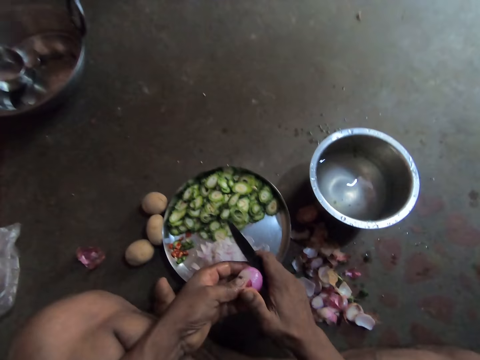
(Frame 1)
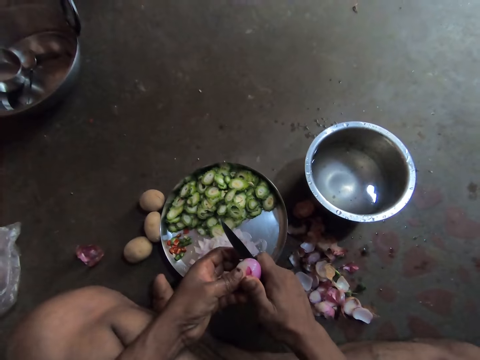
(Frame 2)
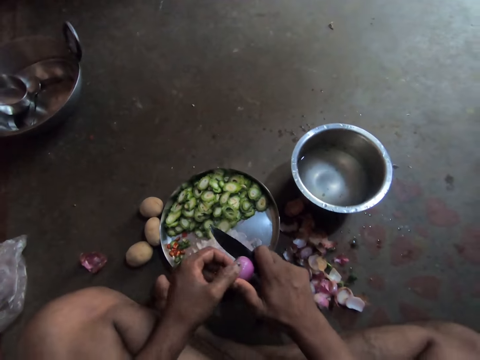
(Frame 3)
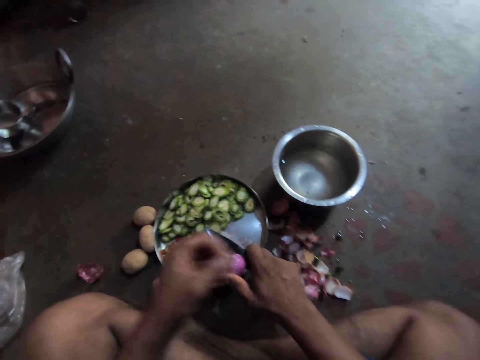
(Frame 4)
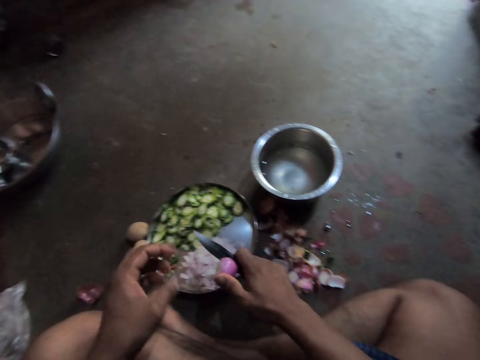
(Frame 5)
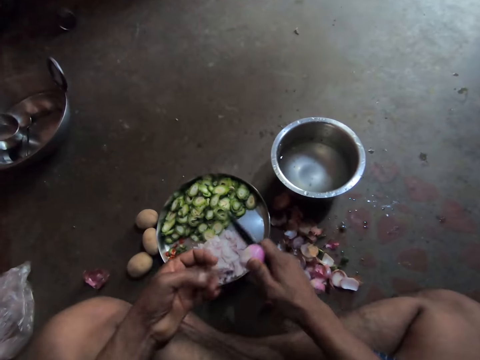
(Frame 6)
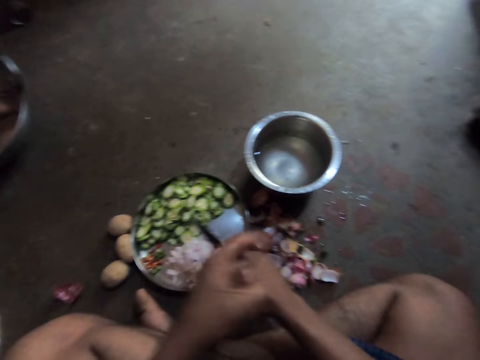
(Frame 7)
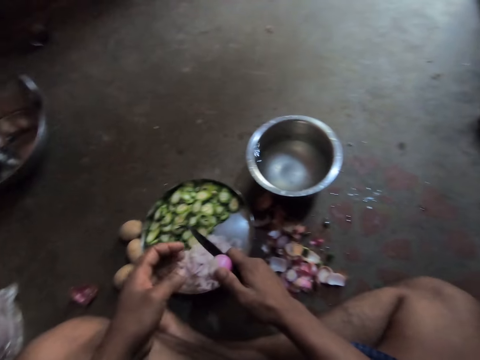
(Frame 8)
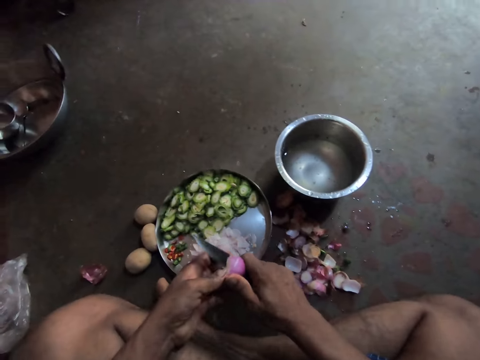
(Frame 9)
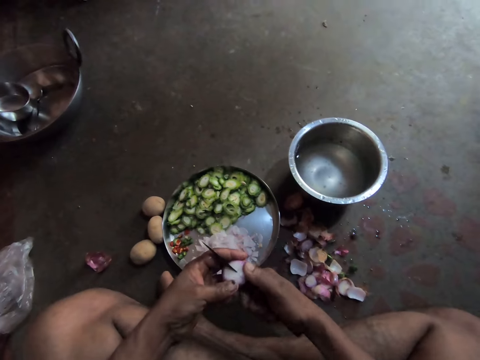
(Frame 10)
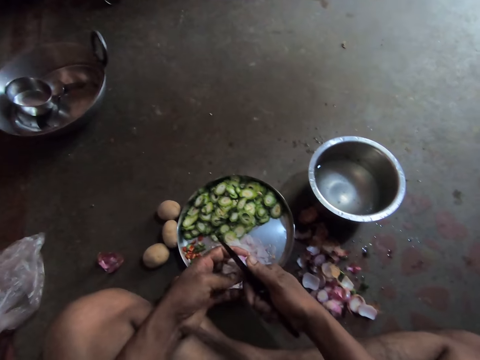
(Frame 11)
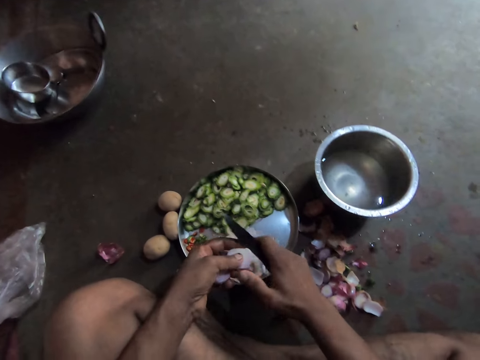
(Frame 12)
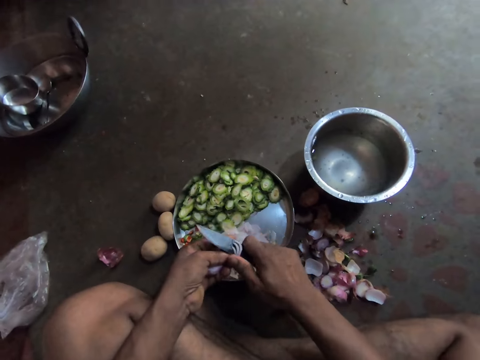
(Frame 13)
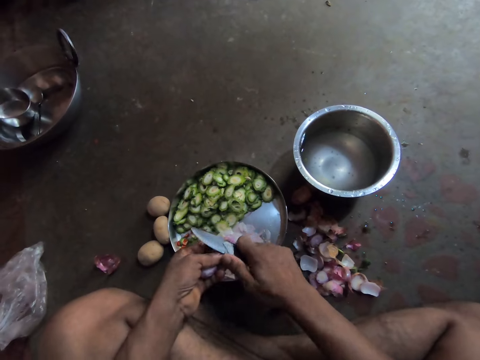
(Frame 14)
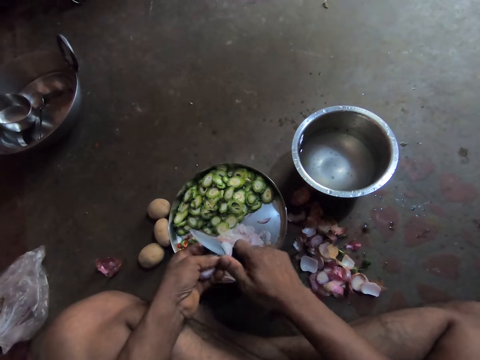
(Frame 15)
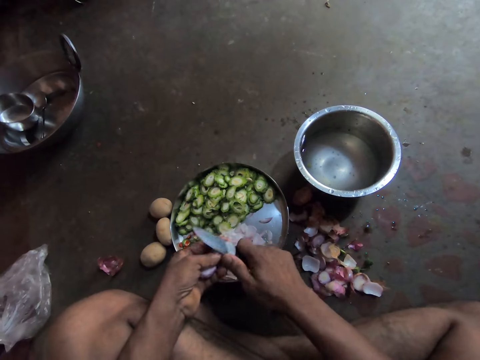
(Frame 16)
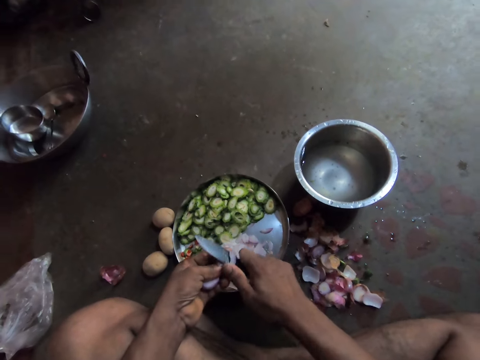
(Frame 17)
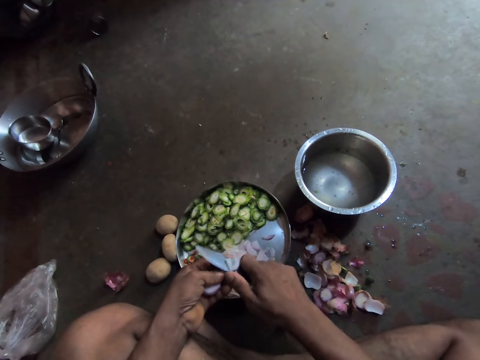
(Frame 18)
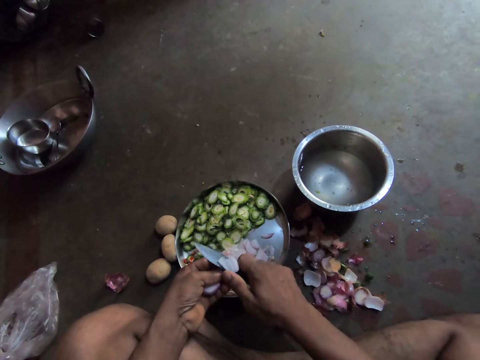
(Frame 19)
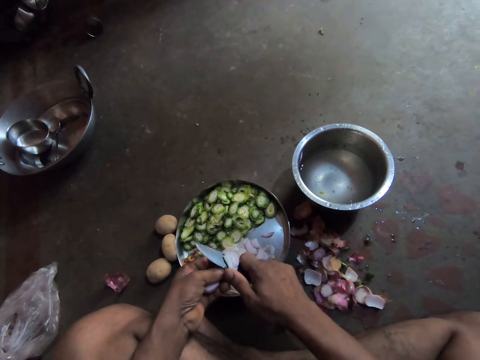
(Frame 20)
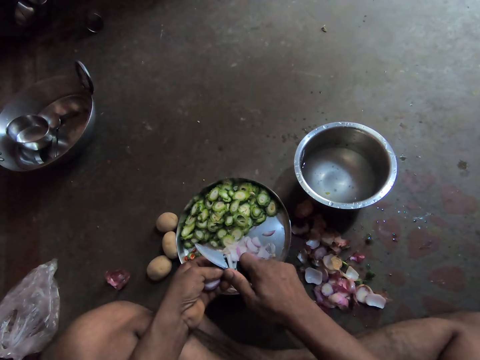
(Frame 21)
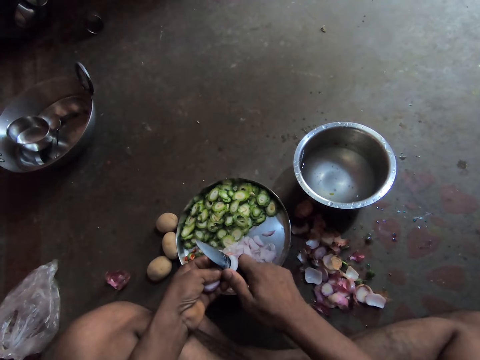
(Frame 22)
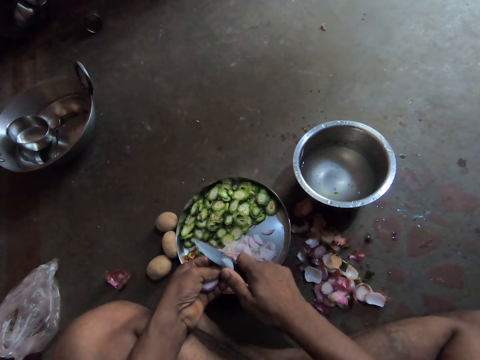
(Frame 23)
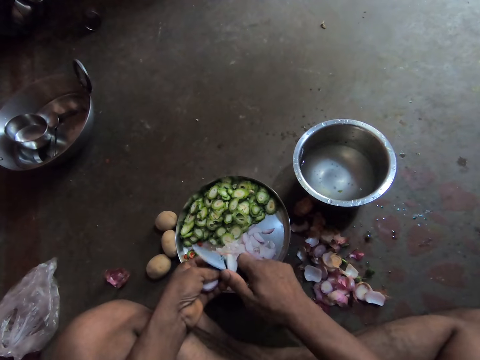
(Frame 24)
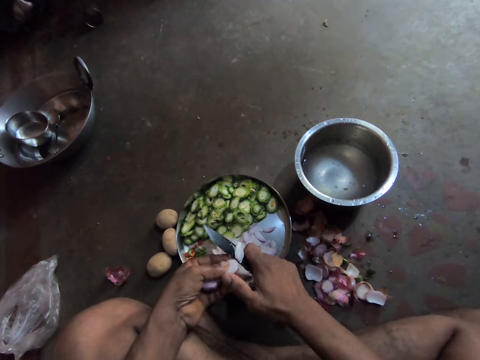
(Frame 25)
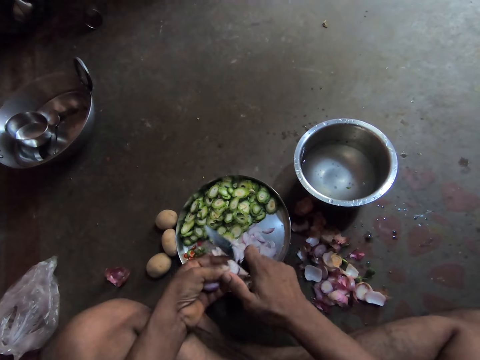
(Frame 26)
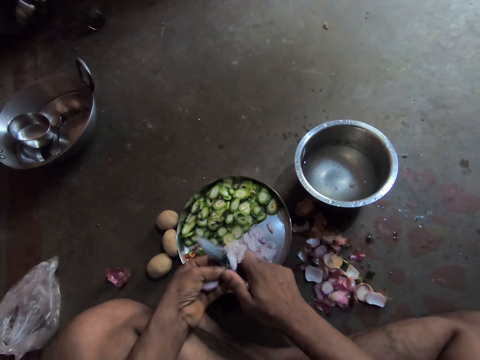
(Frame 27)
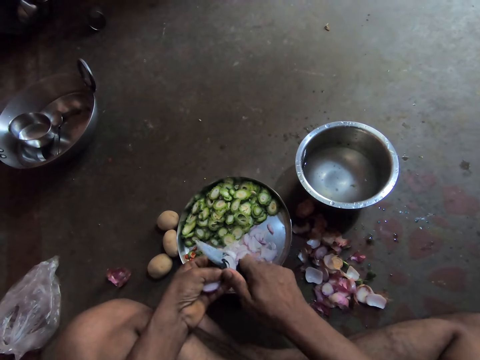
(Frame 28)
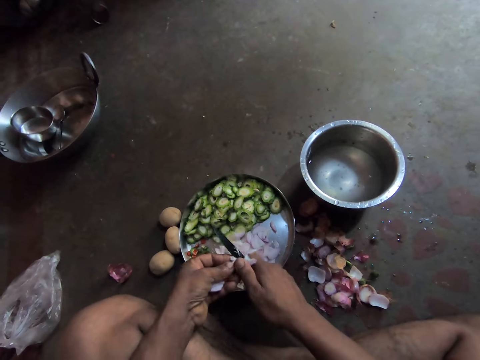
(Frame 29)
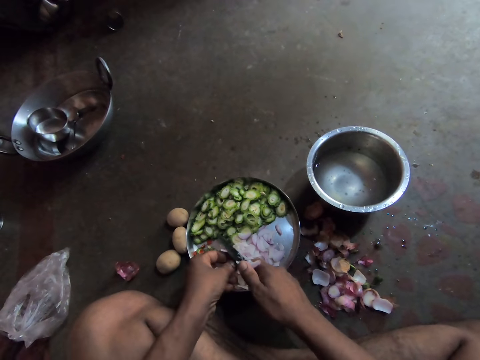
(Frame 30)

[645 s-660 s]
The camera wearer cuts the onion. They slice the onion.

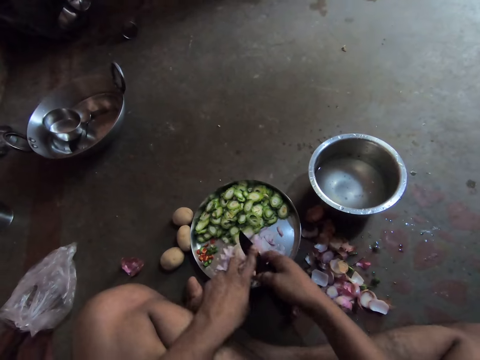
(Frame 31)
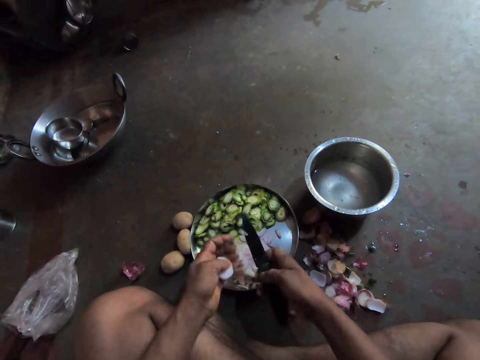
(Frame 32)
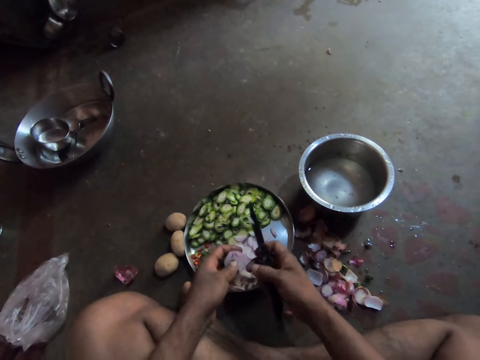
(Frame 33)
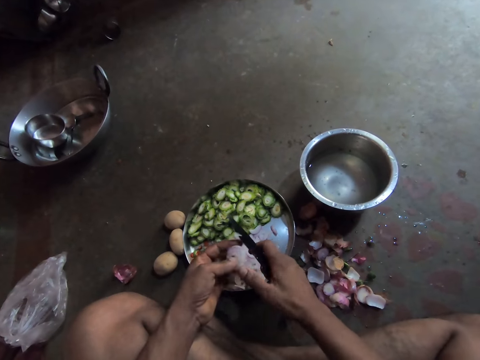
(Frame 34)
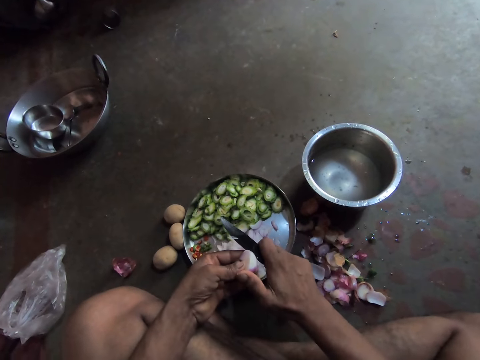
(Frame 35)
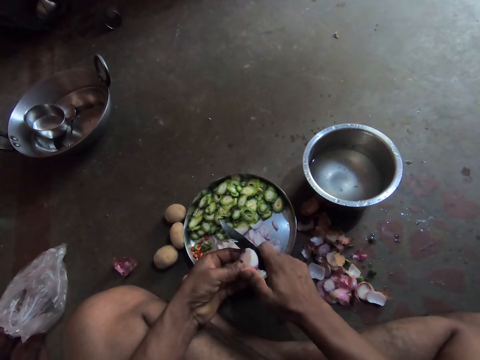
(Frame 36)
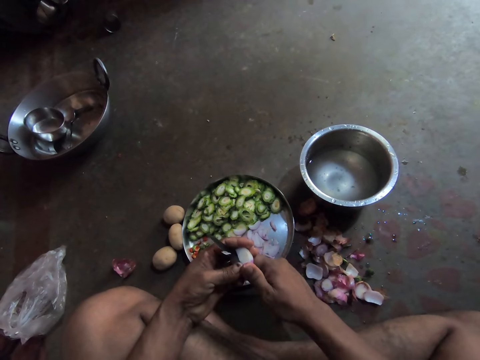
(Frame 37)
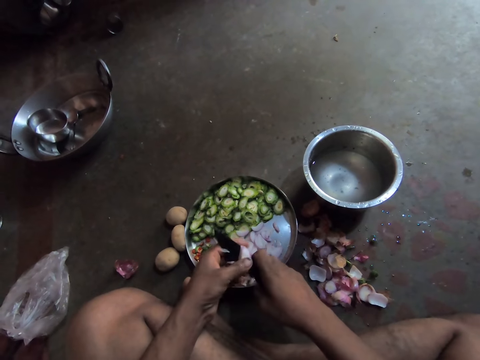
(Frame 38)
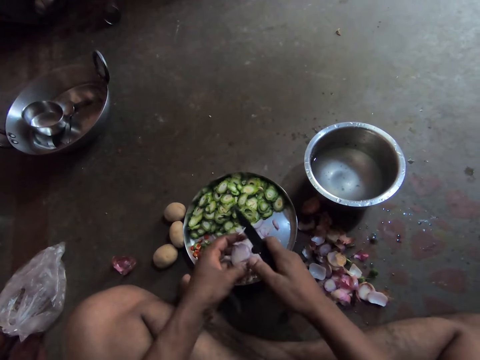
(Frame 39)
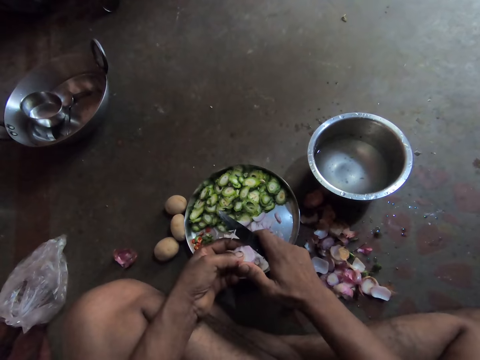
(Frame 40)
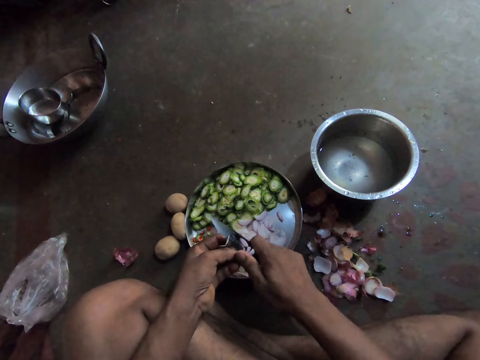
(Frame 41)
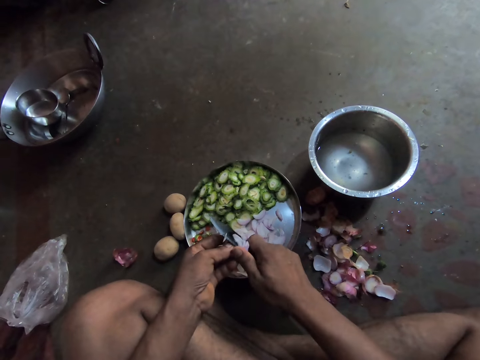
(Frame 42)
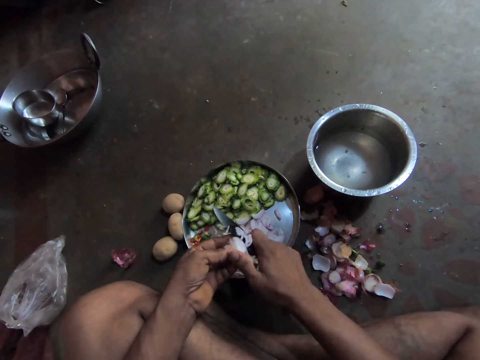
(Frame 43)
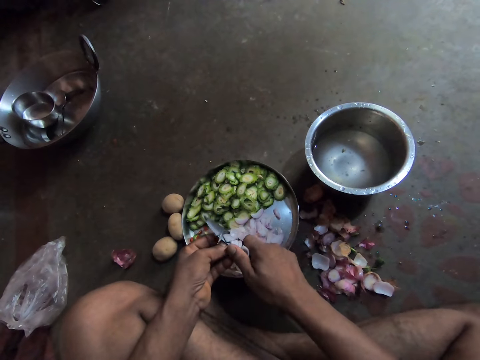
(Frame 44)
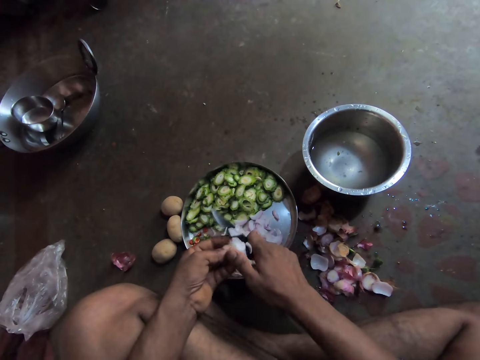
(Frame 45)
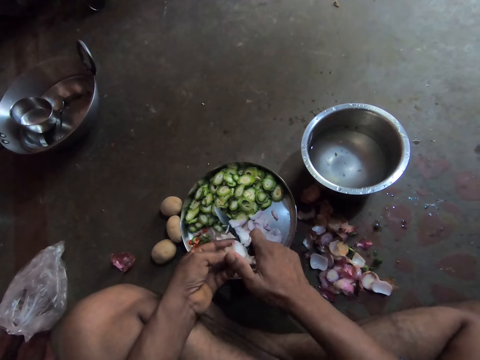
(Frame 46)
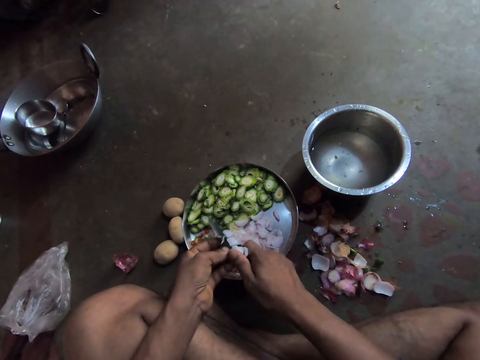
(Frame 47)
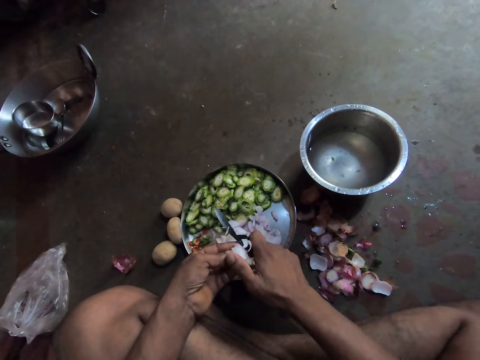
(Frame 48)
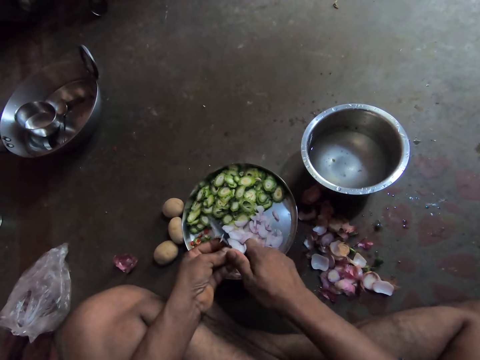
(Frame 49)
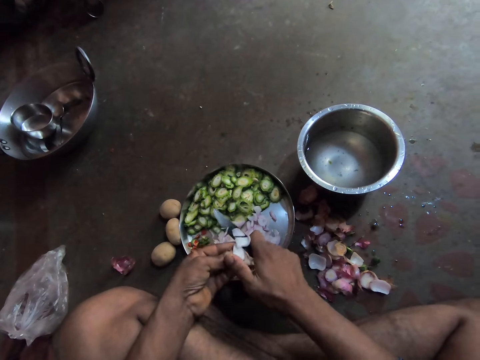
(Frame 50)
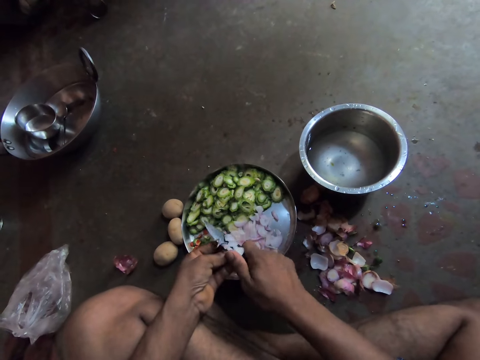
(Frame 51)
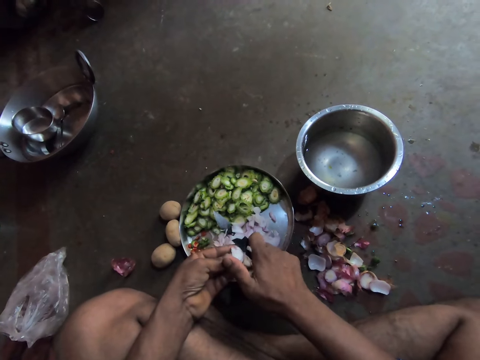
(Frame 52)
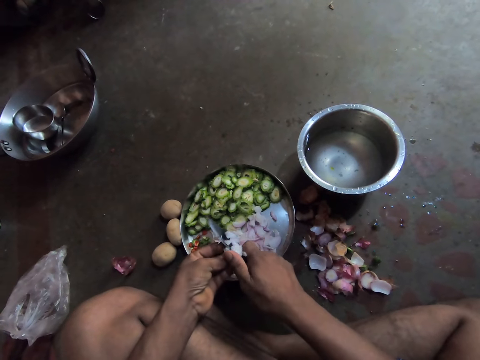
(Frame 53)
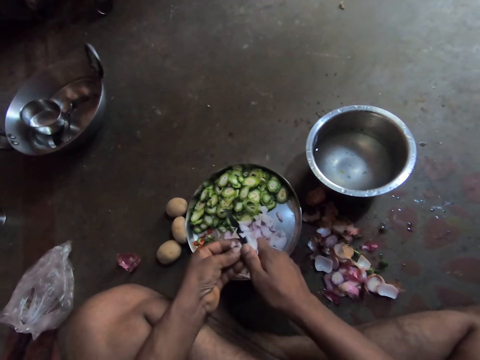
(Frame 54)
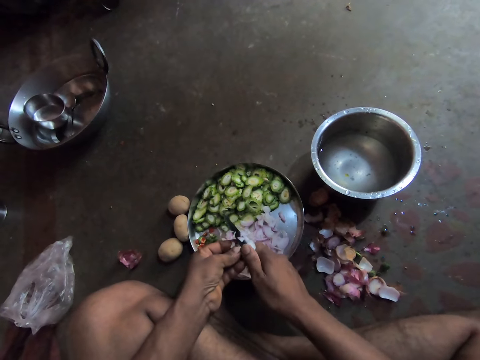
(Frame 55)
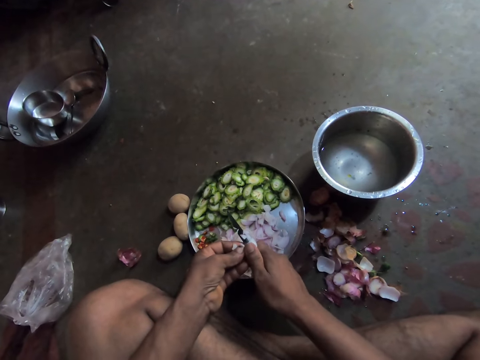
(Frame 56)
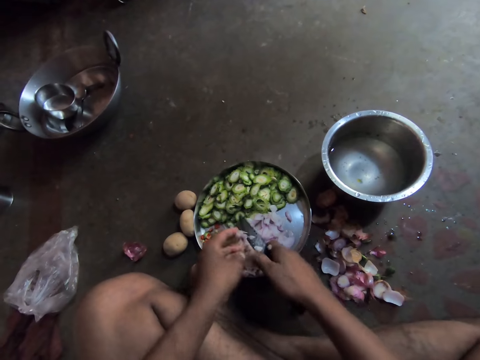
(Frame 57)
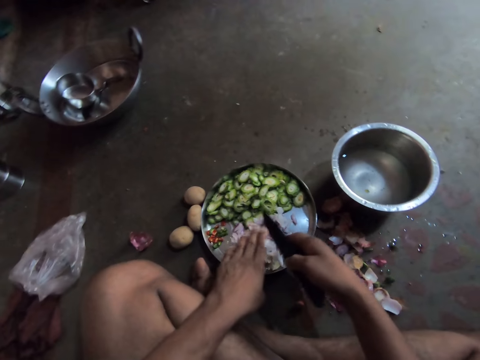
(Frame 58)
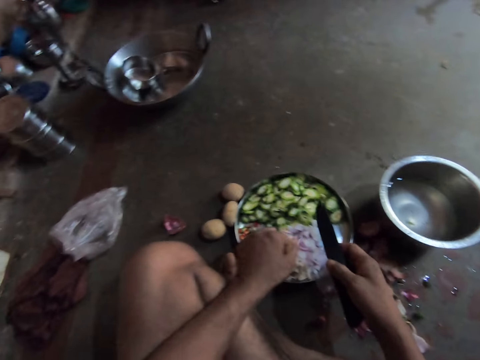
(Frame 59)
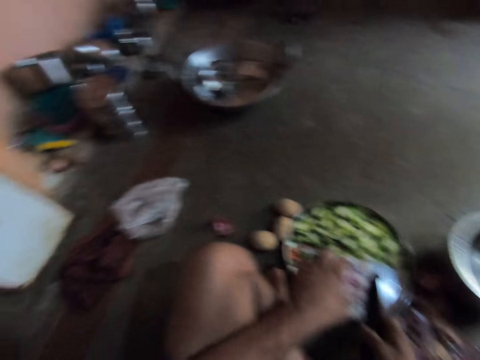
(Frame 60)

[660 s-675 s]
The camera wearer cuts the onion. They slice the onion.
